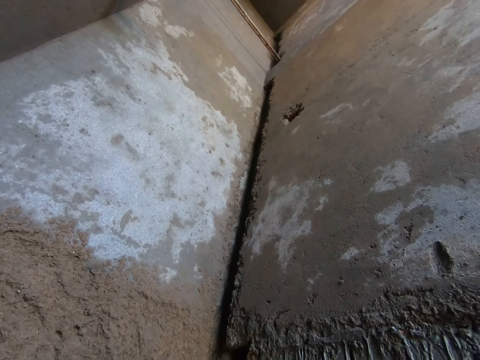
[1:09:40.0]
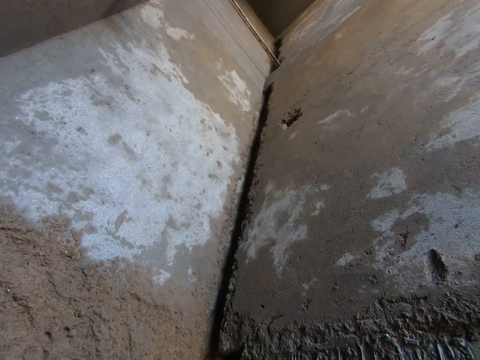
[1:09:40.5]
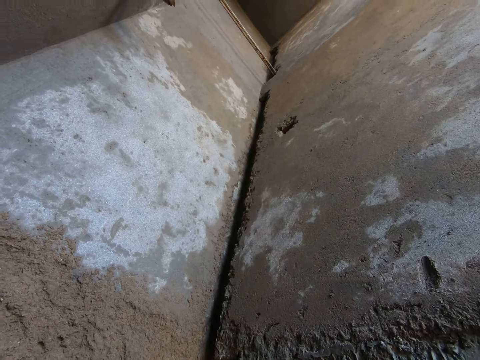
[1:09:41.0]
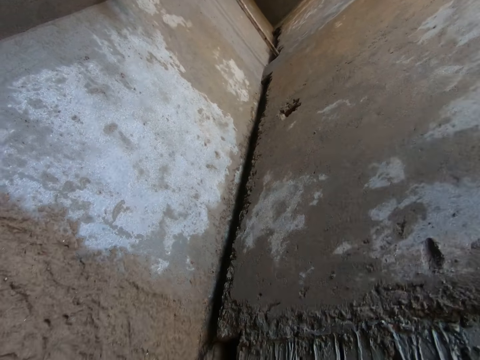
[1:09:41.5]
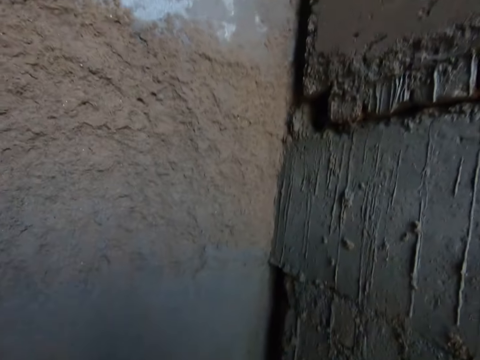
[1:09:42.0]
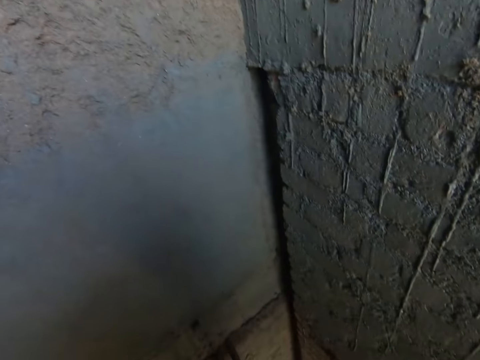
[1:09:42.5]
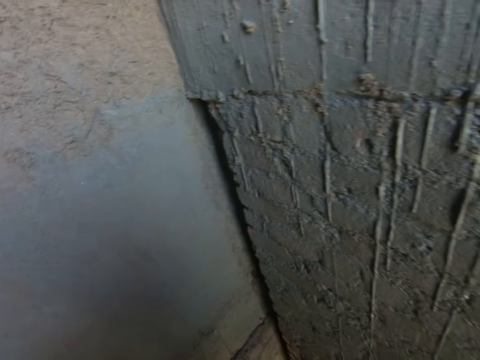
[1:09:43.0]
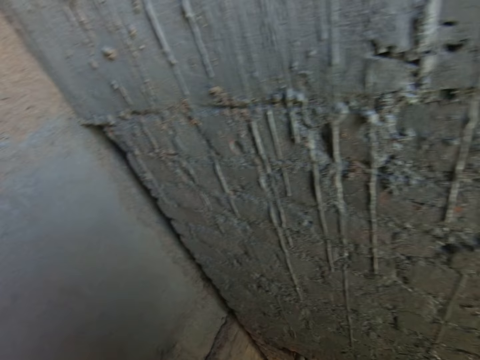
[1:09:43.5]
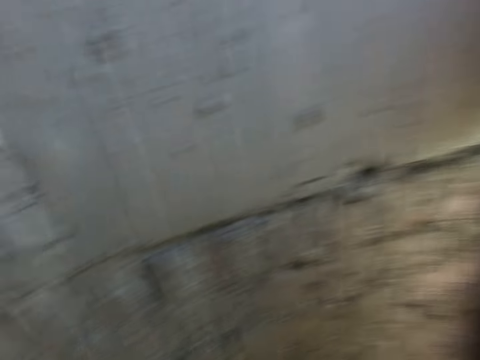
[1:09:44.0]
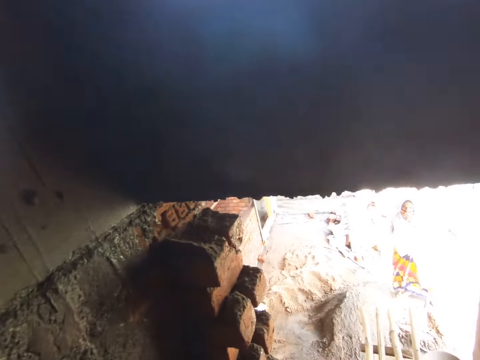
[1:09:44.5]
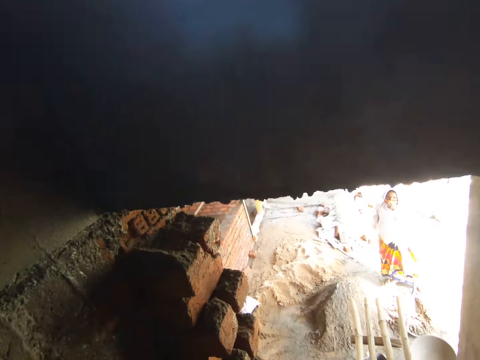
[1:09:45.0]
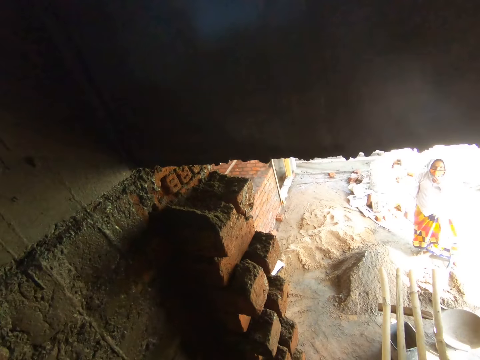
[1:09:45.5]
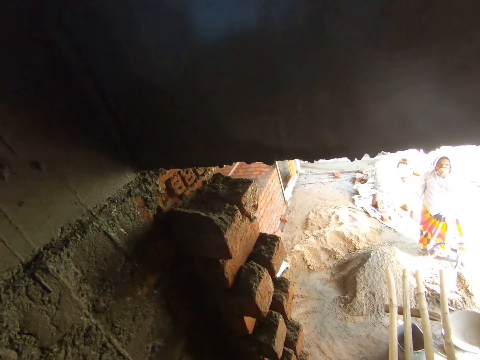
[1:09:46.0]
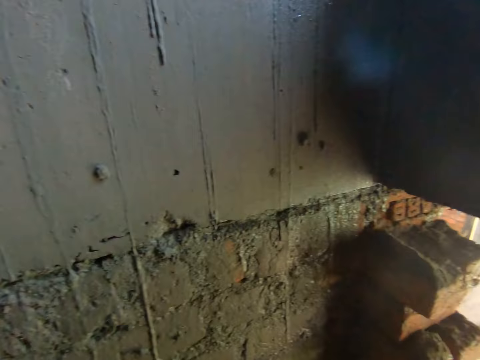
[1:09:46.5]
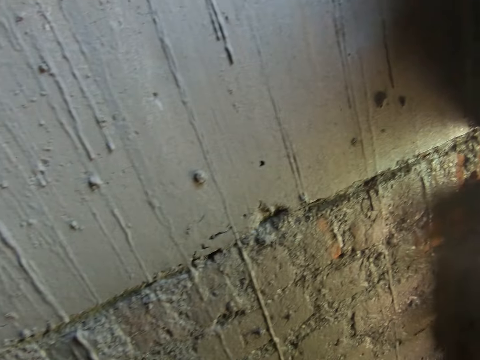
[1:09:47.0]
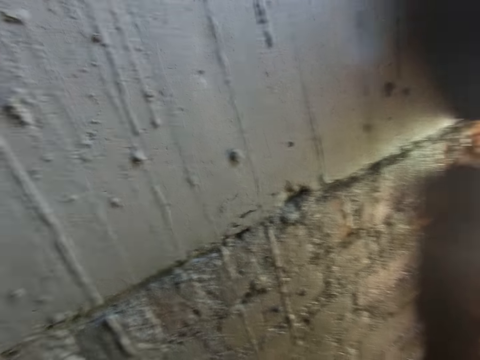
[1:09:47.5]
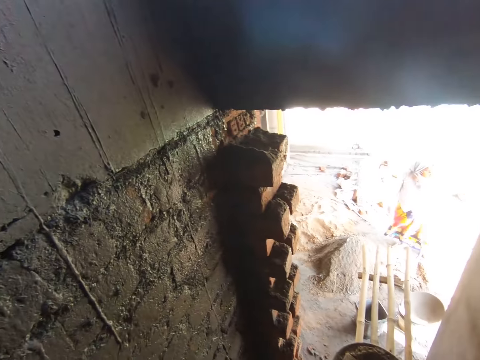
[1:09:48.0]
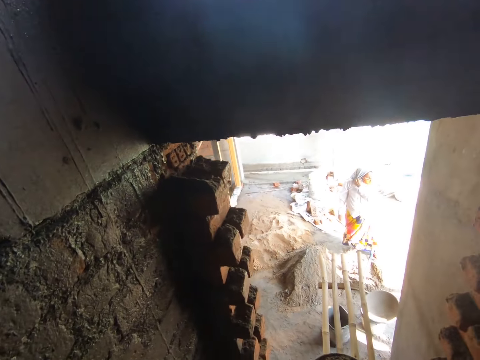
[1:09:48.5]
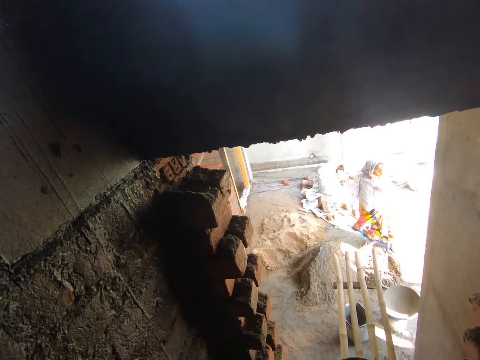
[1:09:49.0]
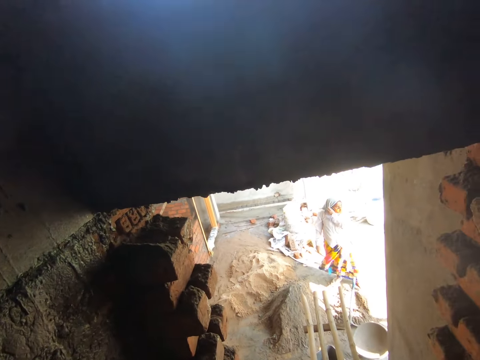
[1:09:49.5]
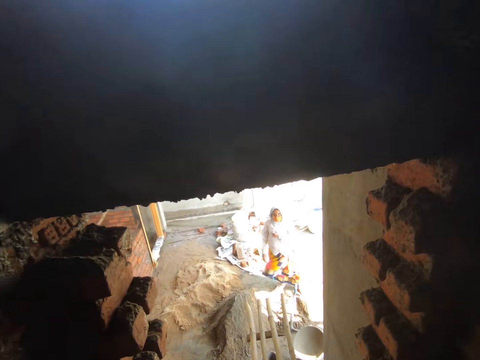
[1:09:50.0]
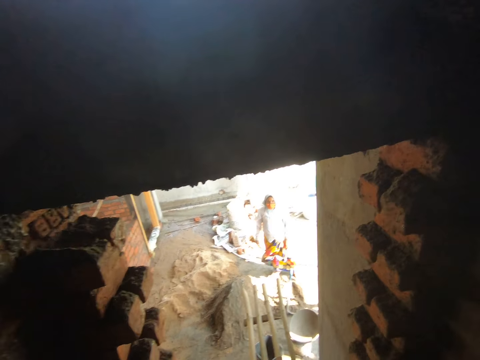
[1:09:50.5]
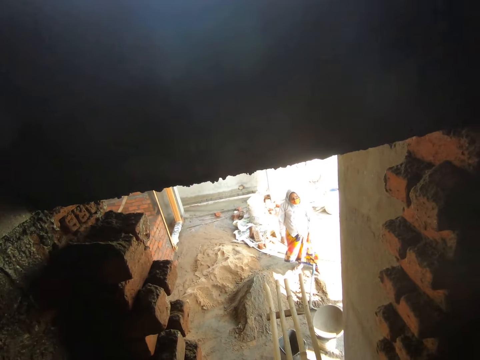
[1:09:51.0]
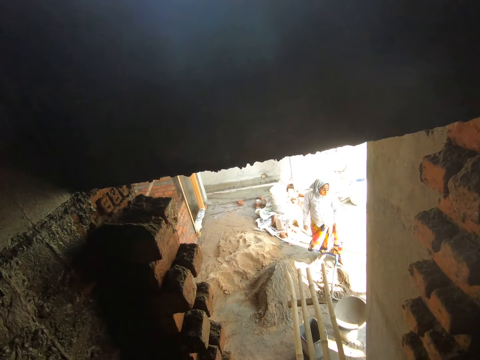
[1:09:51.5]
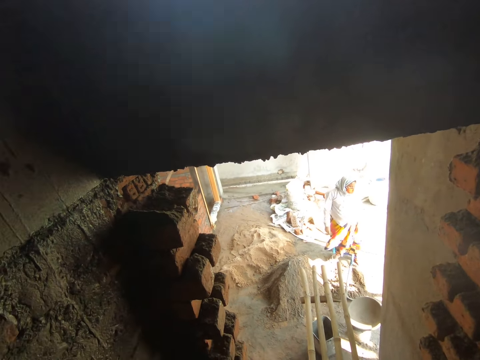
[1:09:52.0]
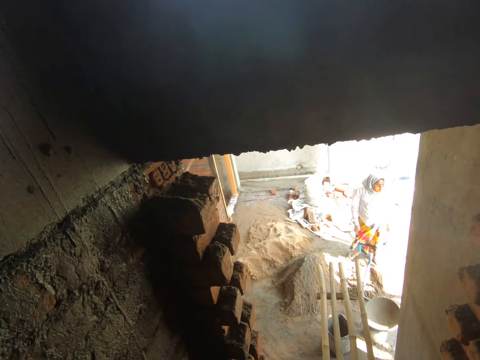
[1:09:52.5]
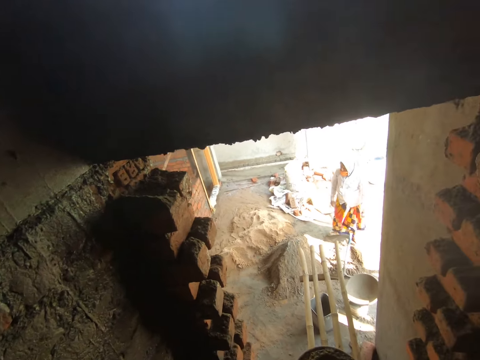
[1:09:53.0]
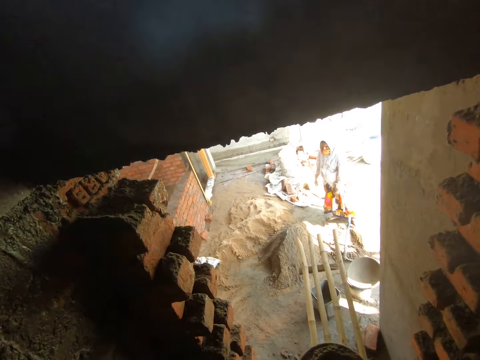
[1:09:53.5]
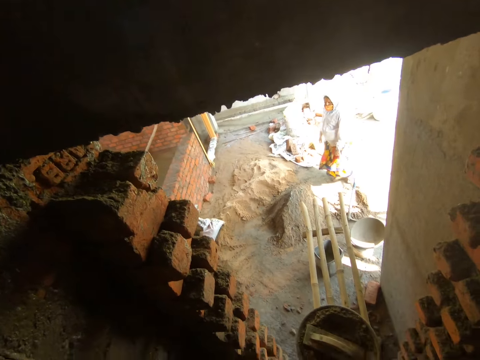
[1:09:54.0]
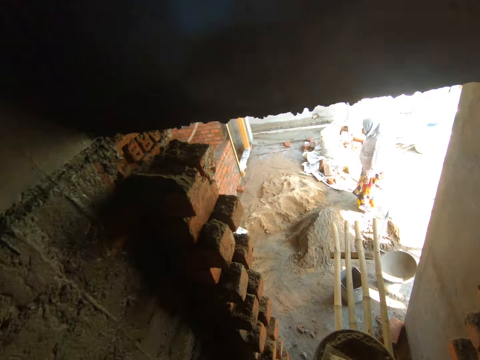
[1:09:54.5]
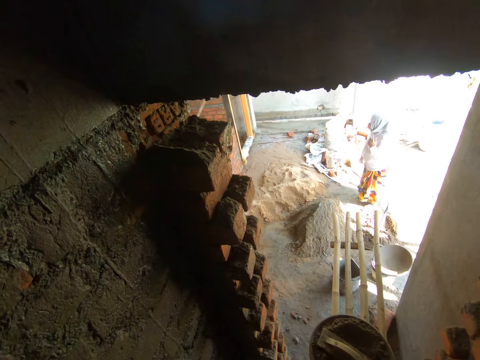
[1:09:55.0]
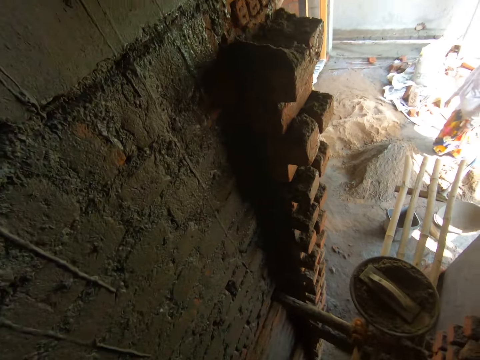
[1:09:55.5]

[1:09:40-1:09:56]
The camera wearer looks at the woman. The woman talks, adjusts a mask on her face with her left hand and adjusts a scarf on her head with her left hand. The camera wearer converses with the woman.

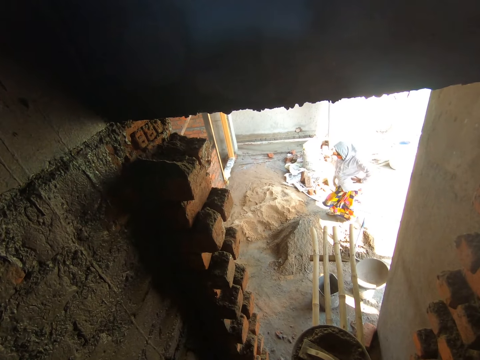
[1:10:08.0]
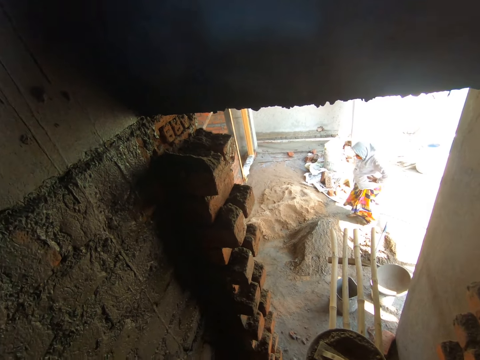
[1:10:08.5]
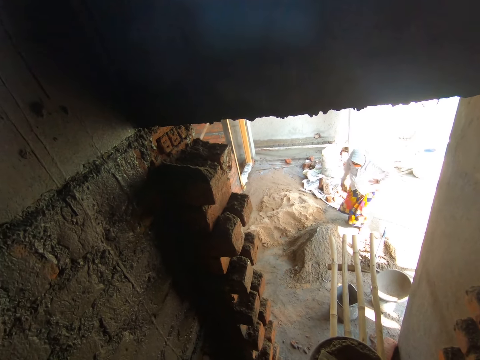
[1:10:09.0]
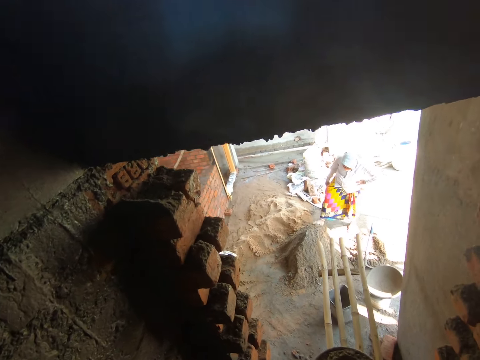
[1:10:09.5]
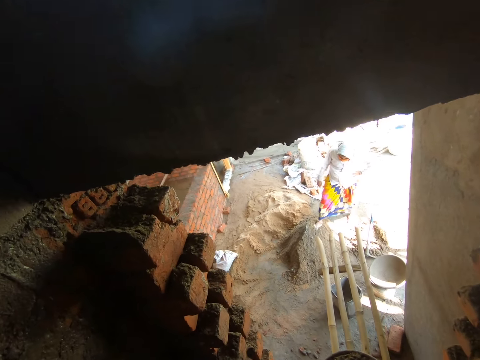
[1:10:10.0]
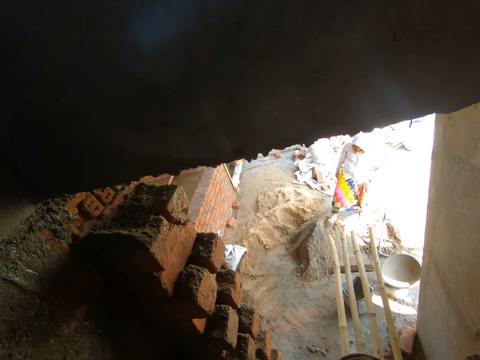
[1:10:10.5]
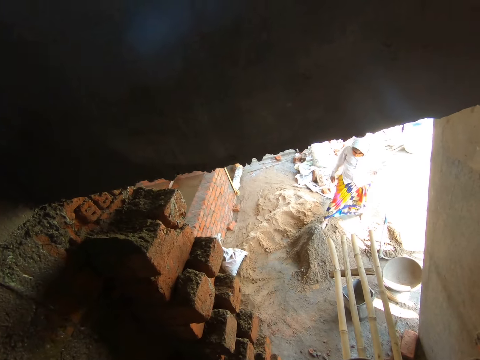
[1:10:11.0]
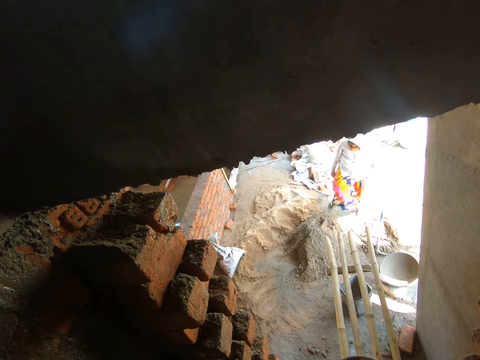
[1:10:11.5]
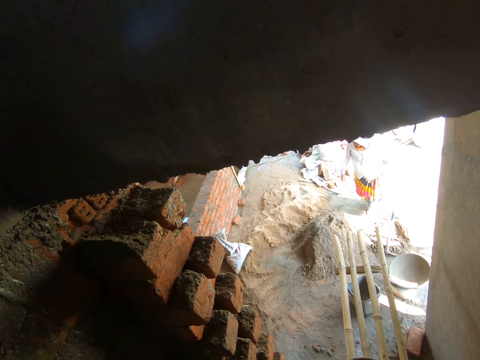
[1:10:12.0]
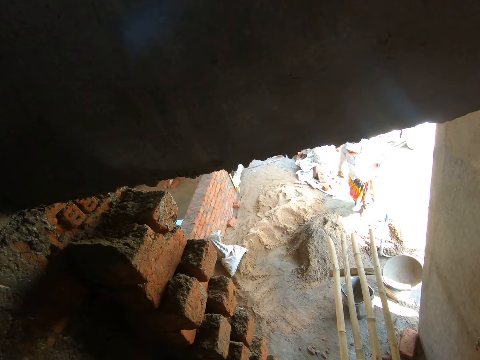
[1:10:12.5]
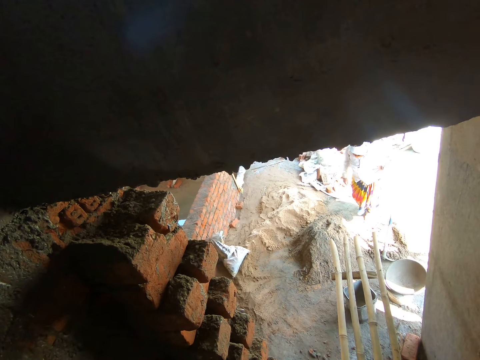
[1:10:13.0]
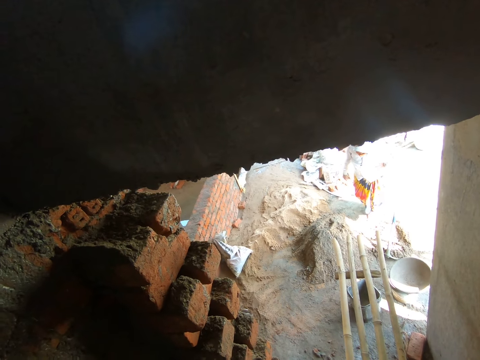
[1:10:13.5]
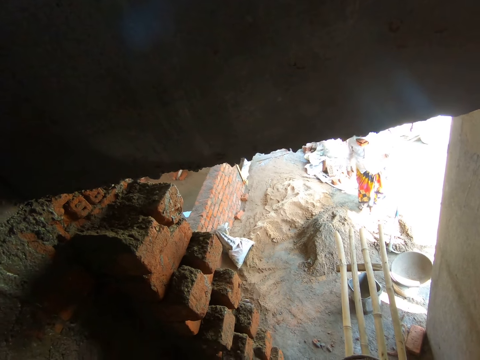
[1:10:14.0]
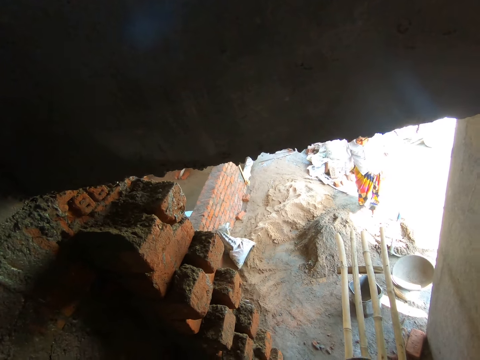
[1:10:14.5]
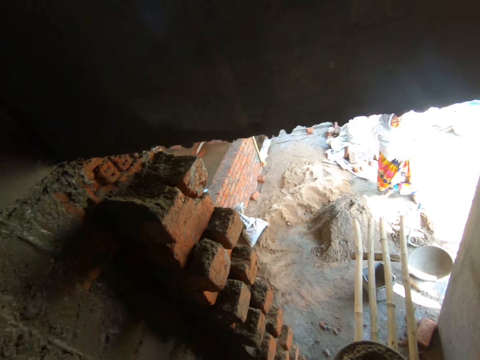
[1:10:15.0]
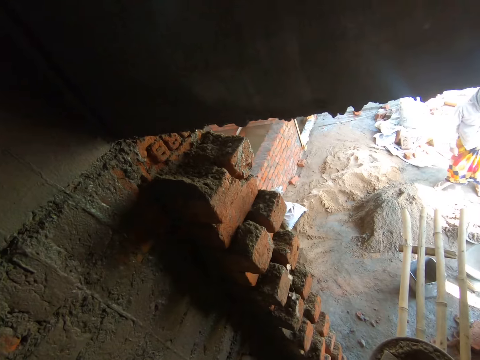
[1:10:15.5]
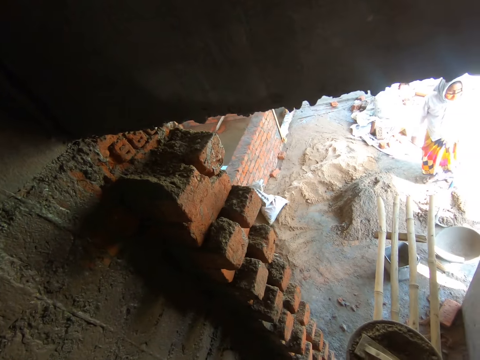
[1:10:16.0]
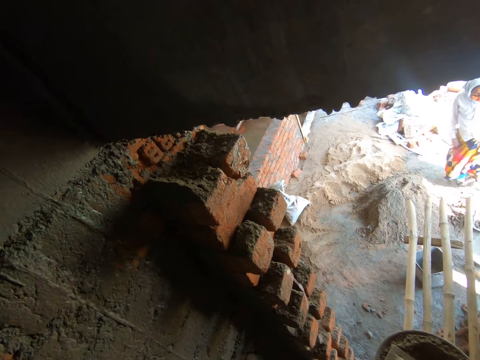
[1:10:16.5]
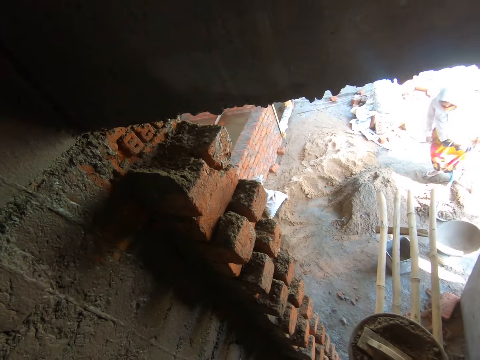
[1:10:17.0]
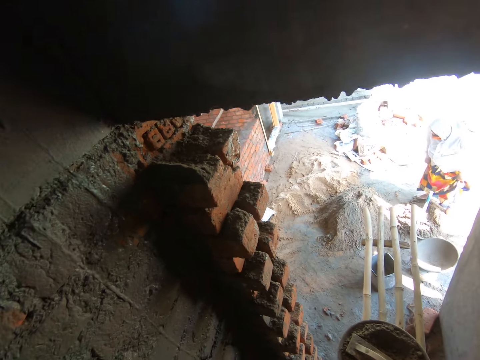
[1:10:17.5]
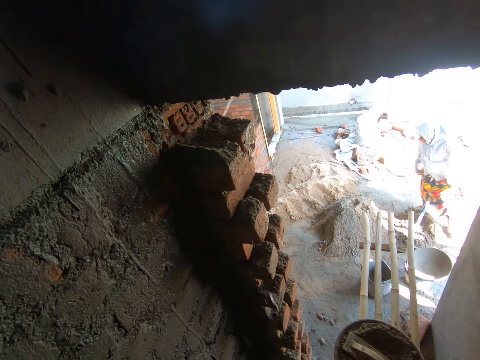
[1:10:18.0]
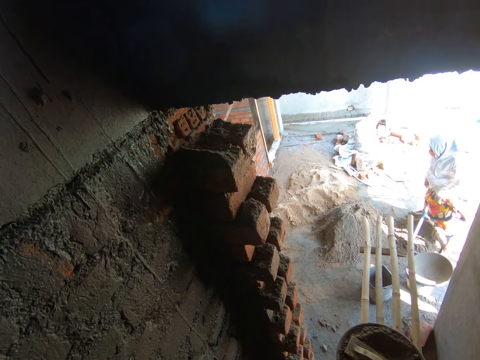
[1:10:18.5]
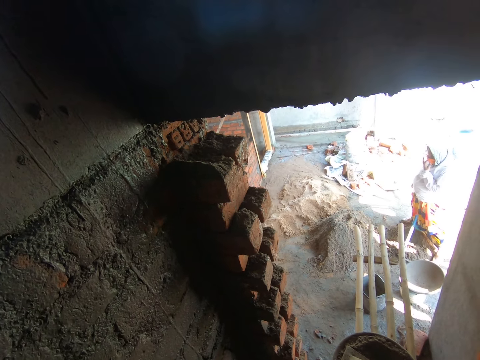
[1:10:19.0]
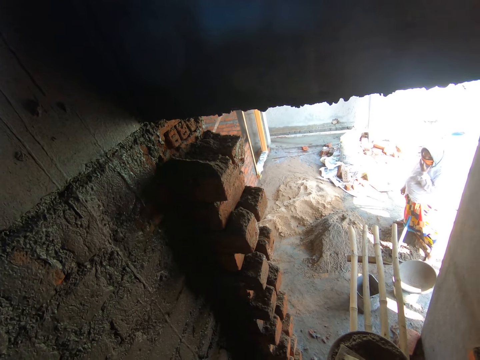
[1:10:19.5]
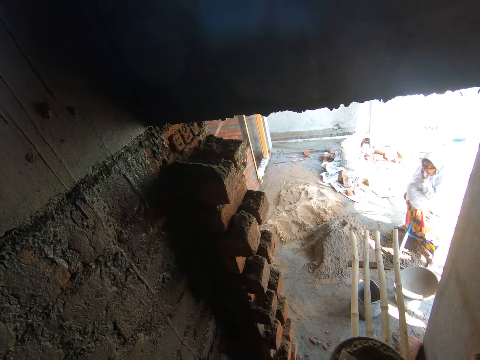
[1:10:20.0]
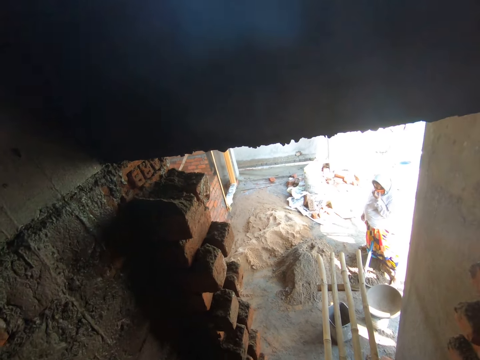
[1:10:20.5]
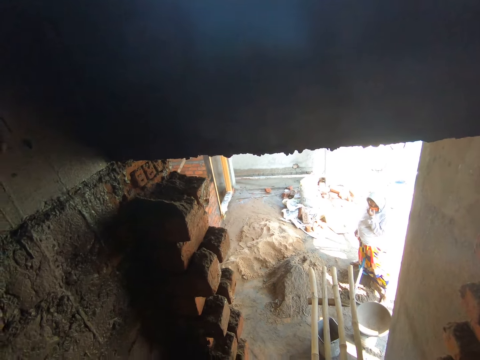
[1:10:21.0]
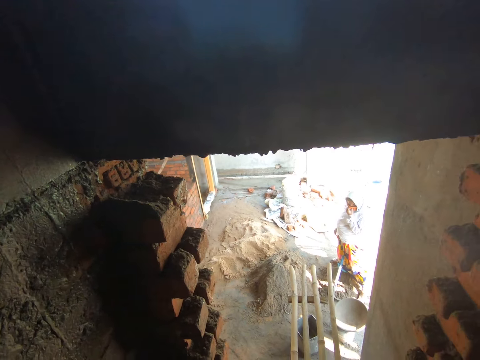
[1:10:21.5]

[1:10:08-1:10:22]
The woman steps on the cement mixture on the floor with her right leg. The camera wearer spits. The woman adjusts the mask on her face with her left hand and talks.
